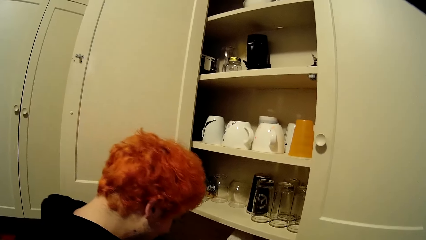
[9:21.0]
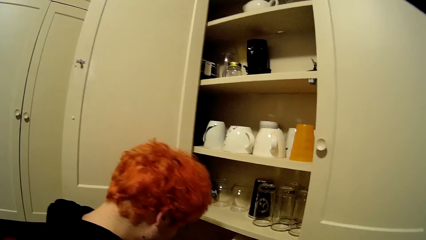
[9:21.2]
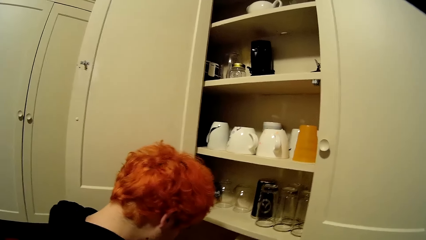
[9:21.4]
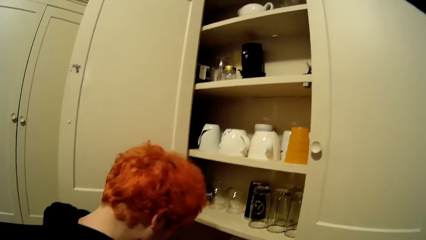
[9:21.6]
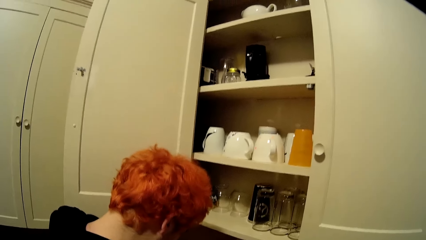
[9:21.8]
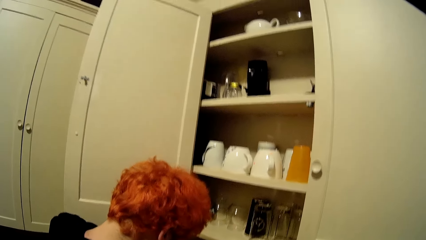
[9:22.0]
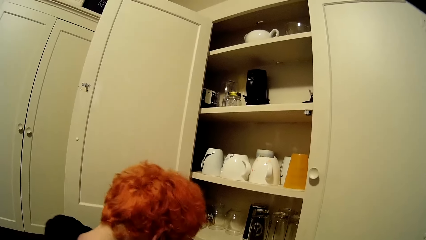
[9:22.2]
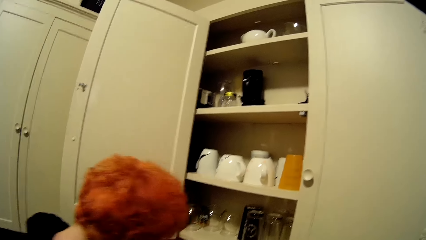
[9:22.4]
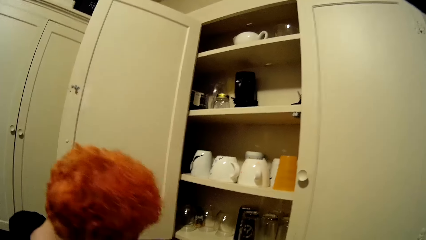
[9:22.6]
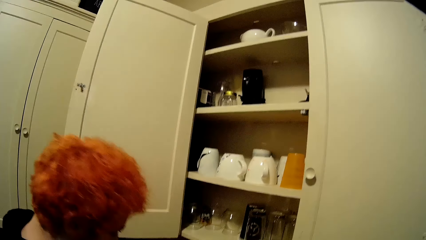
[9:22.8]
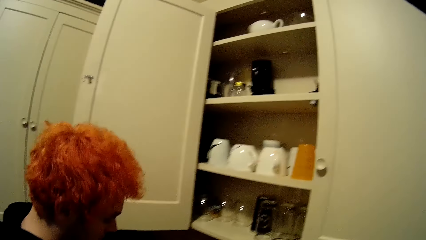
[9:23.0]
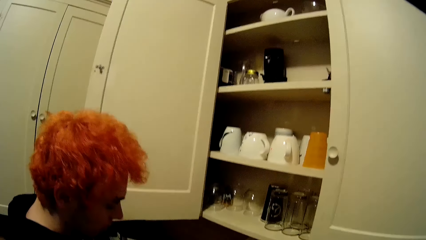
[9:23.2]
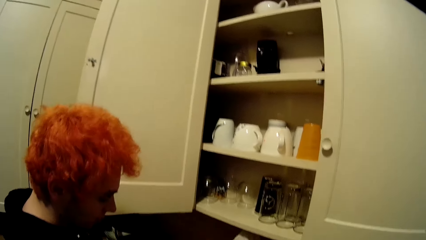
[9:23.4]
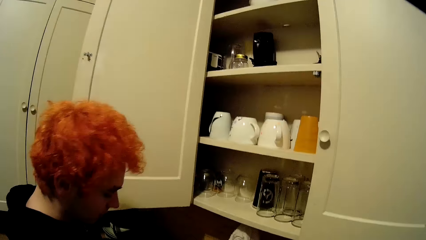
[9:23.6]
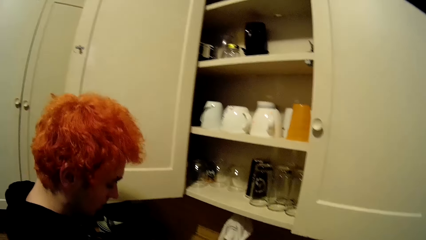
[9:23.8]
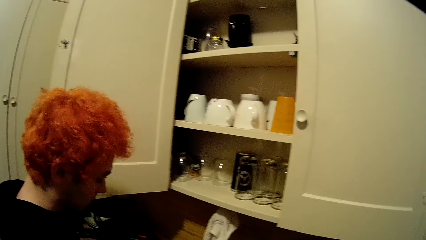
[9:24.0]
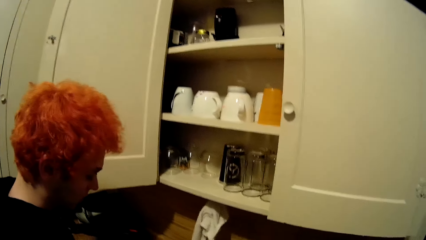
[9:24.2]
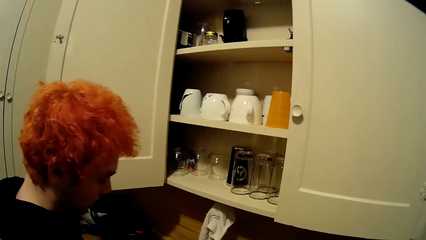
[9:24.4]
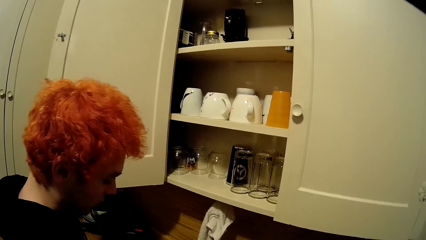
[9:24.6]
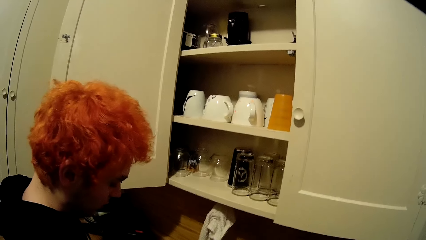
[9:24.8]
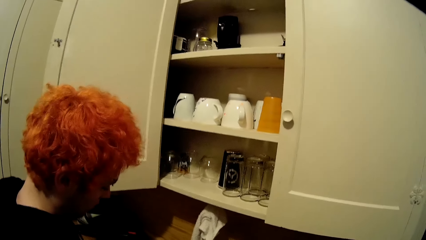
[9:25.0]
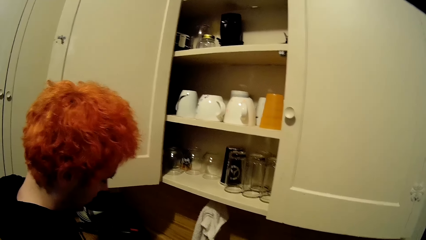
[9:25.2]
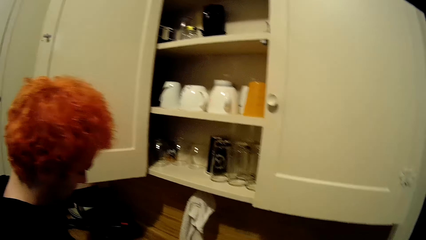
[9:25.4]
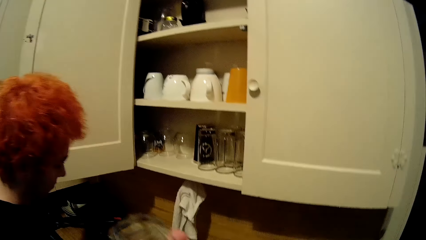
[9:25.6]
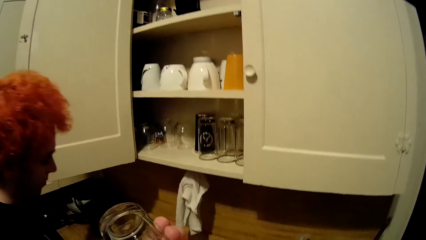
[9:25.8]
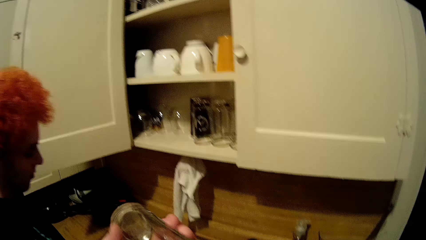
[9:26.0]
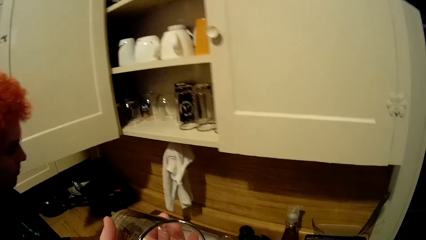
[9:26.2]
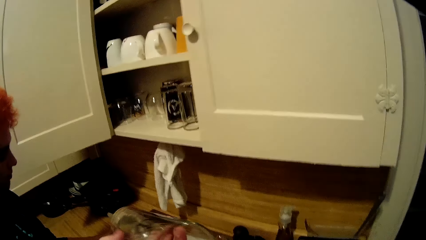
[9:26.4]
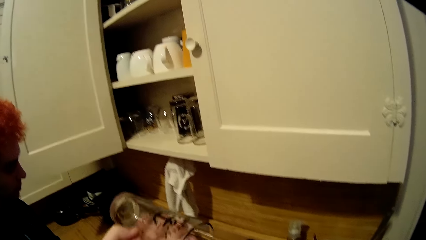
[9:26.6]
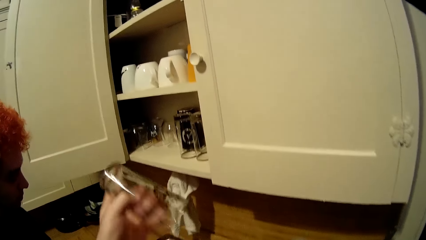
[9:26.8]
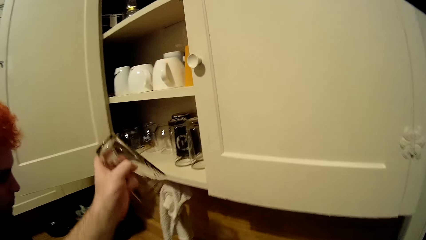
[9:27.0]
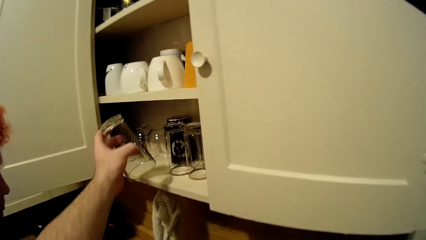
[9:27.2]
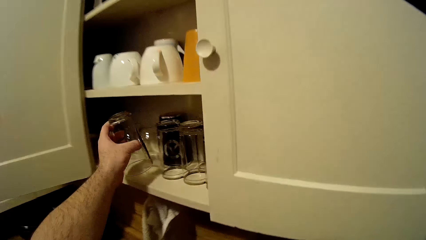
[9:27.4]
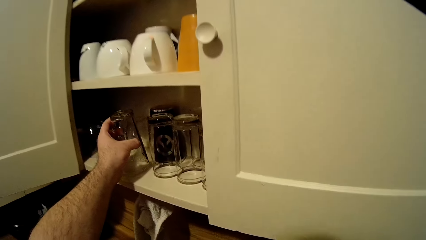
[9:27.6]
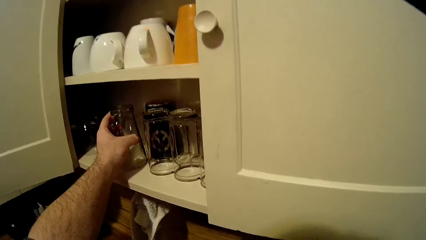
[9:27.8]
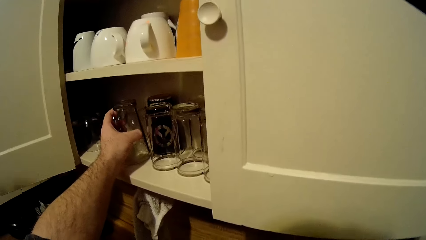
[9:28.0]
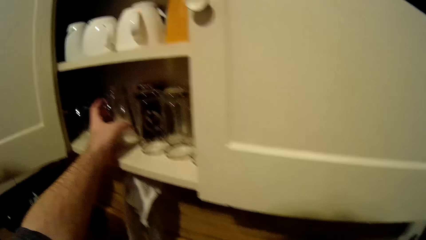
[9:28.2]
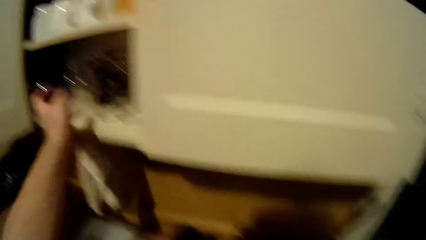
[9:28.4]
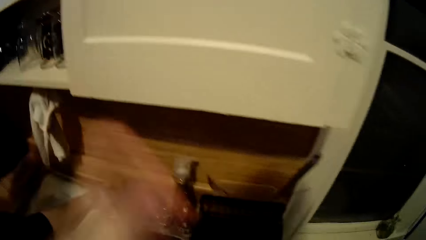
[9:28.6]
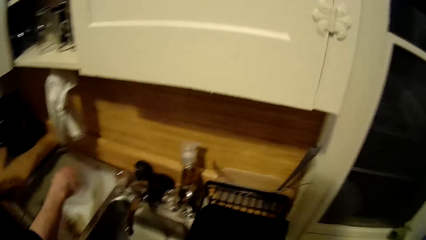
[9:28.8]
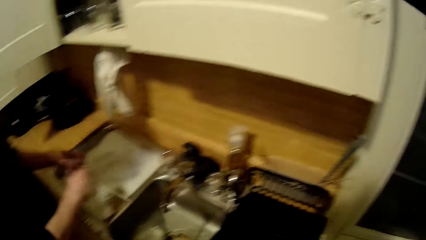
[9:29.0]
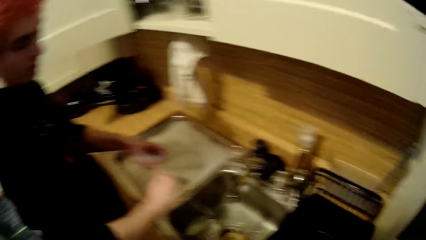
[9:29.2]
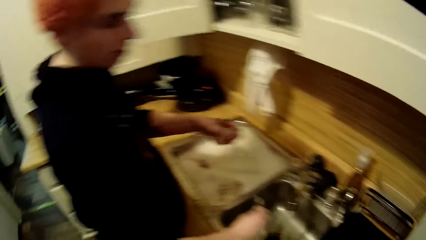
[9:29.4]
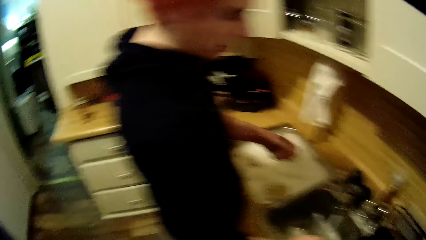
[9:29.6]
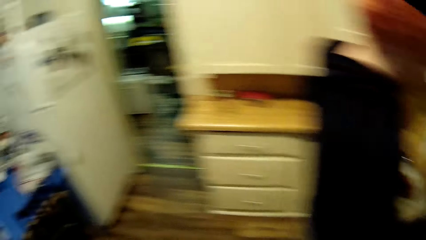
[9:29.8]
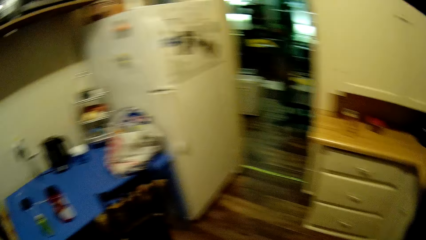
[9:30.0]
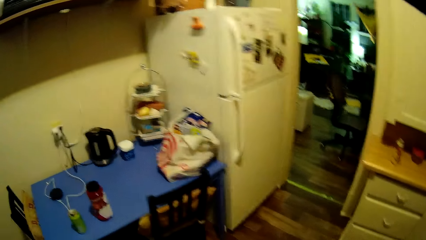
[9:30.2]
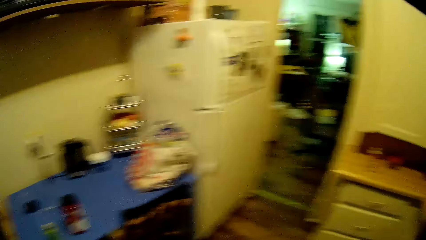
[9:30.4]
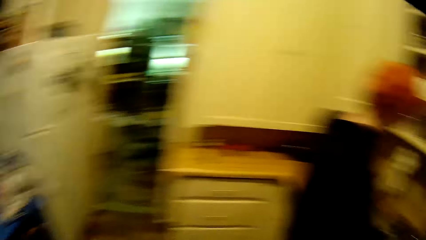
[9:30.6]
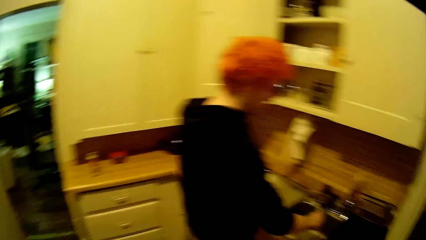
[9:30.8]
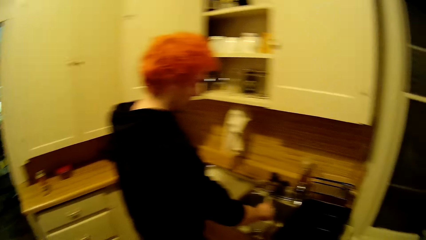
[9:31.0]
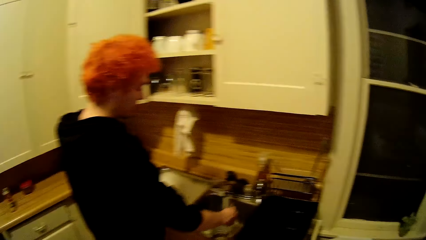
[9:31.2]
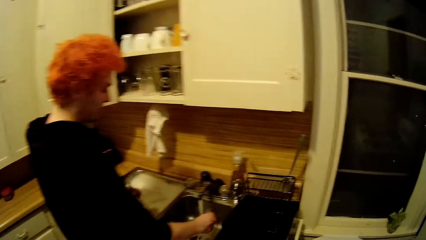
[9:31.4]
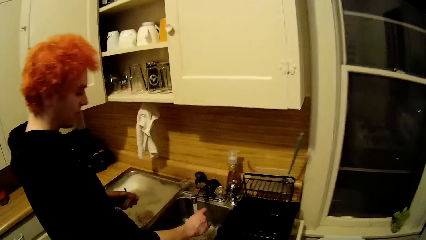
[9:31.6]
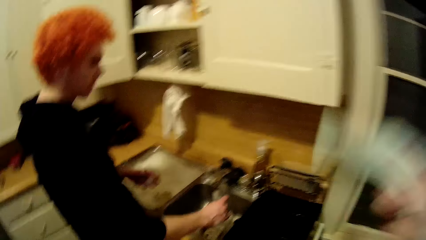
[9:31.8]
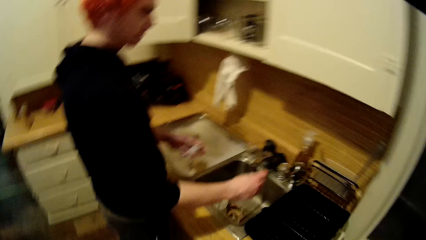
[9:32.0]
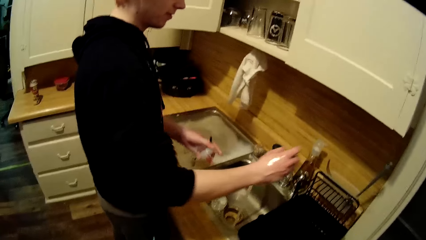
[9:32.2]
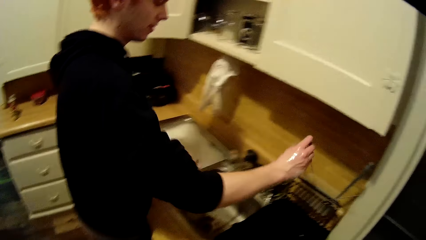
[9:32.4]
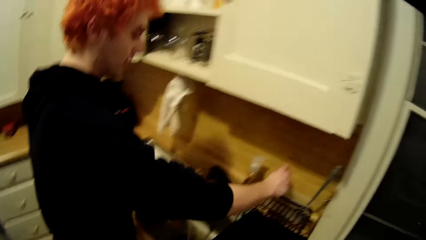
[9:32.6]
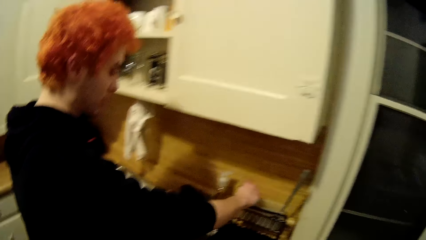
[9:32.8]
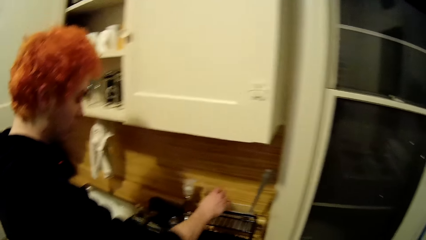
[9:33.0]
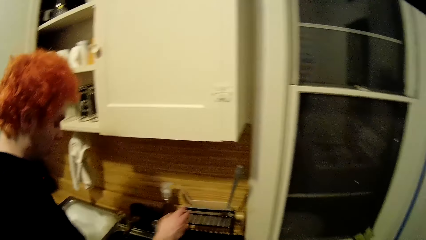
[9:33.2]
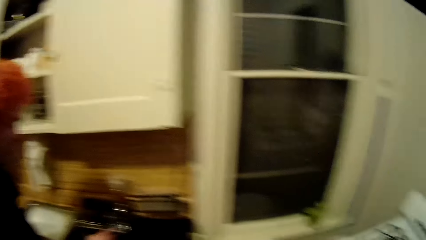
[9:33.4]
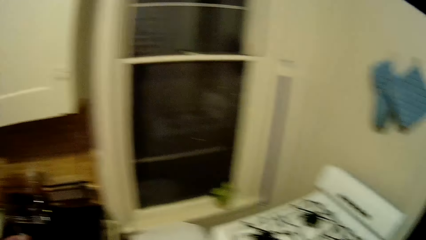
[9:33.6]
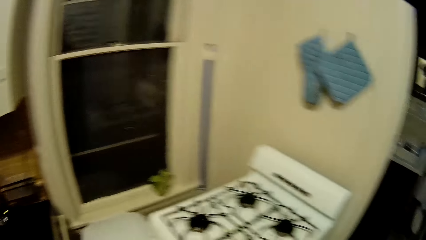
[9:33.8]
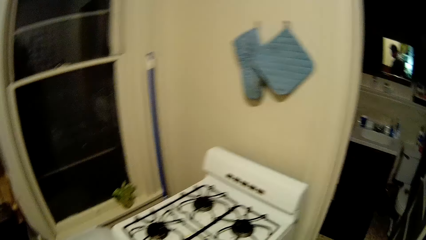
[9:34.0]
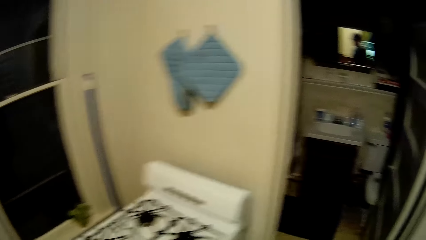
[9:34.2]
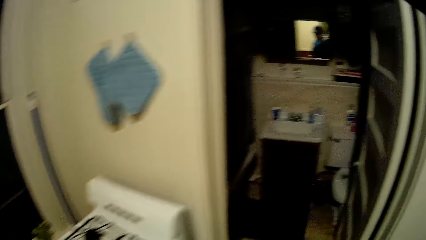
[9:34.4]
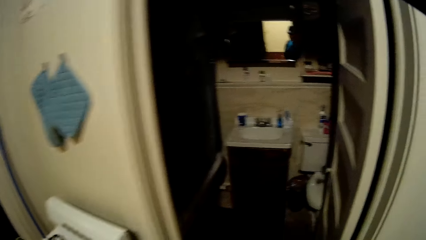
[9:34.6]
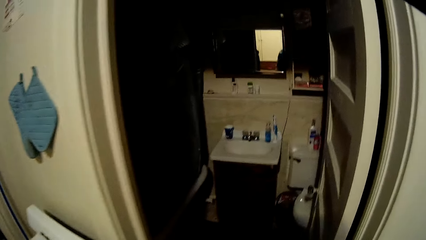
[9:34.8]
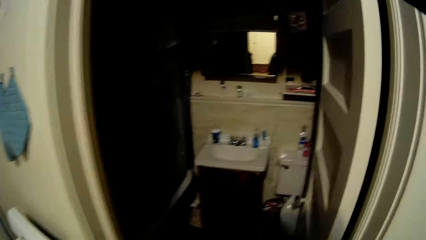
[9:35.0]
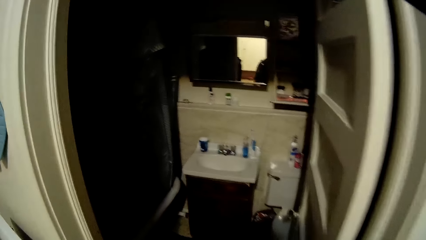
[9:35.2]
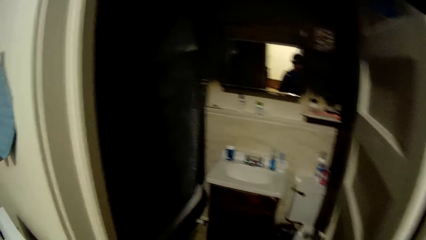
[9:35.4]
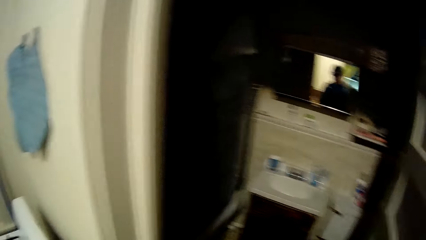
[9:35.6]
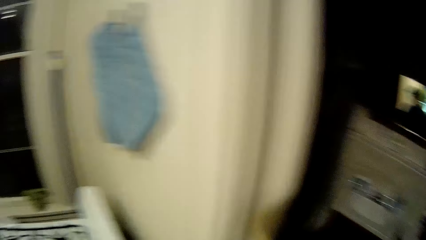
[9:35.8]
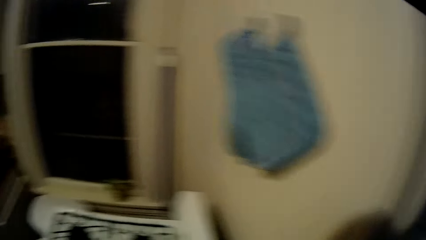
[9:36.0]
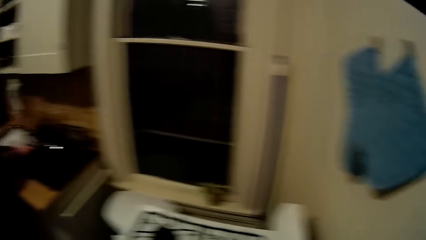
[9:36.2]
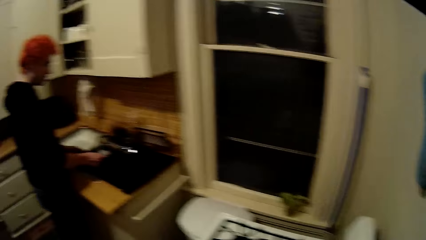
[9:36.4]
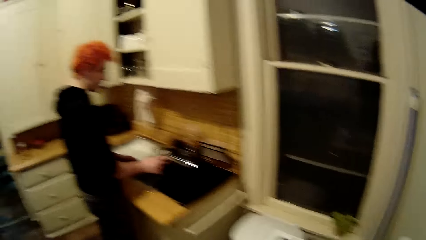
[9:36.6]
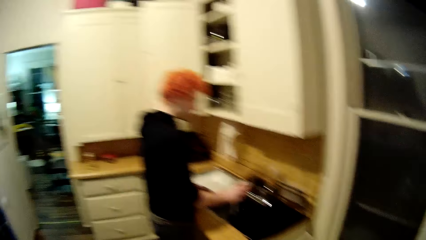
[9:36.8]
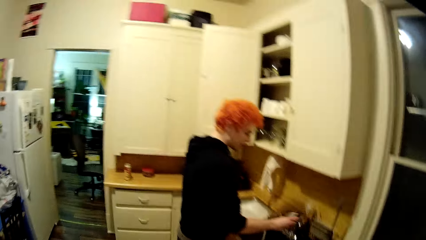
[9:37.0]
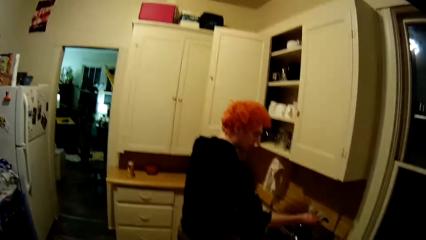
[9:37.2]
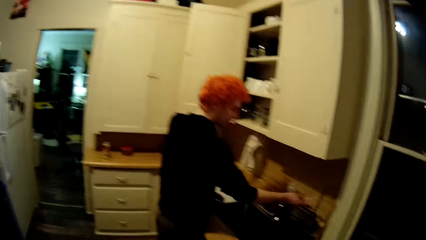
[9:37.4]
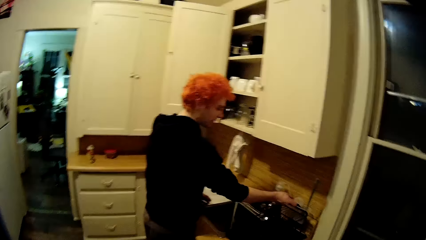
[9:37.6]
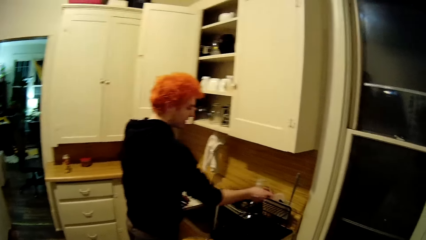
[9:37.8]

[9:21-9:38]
The camera wearer puts the glass in the cabinet. They move around the kitchen. A man places something in the tray. The camera wearer looks around the kitchen.
